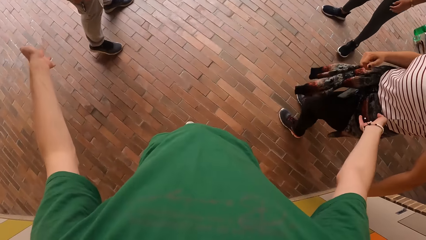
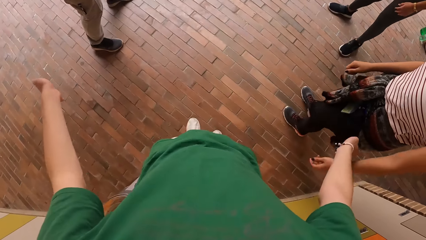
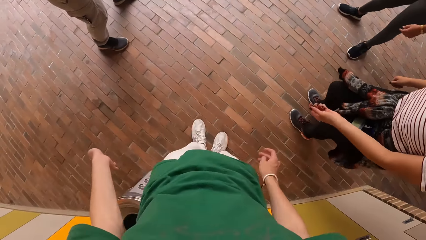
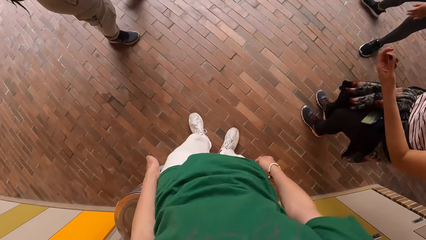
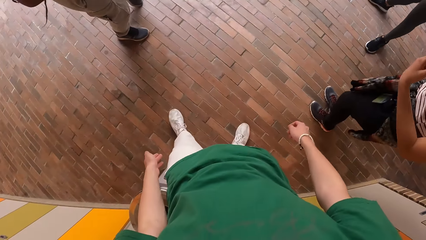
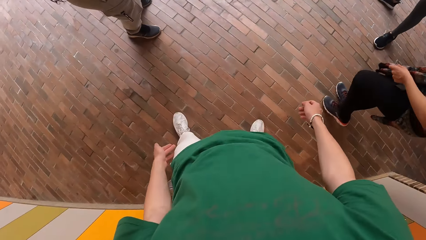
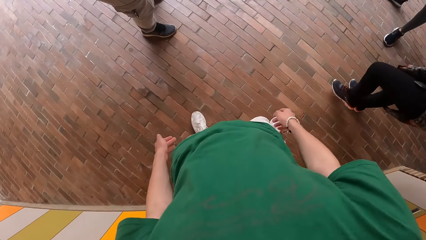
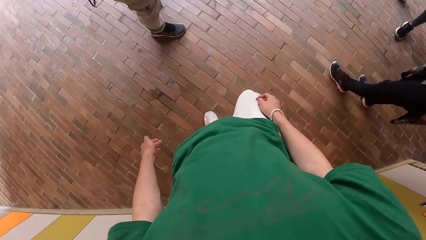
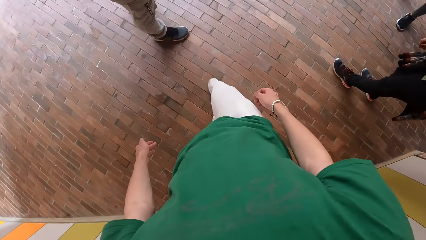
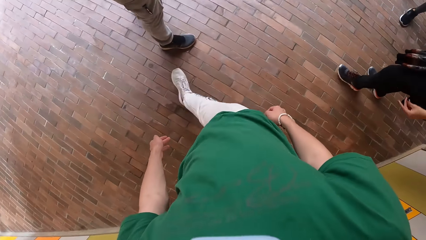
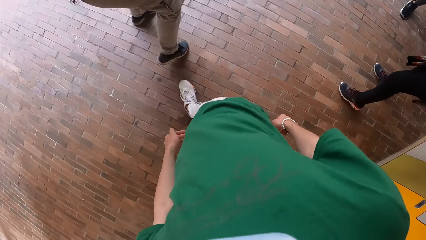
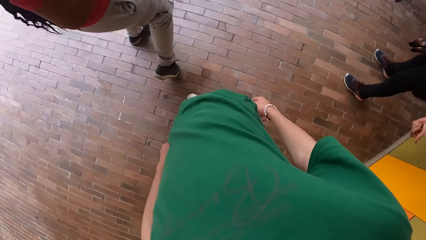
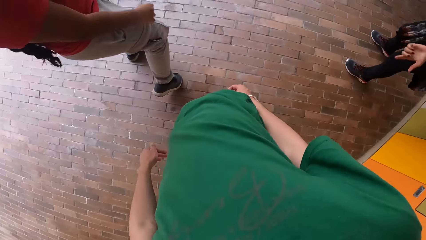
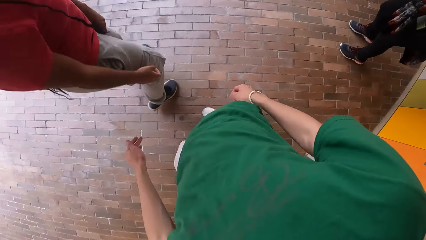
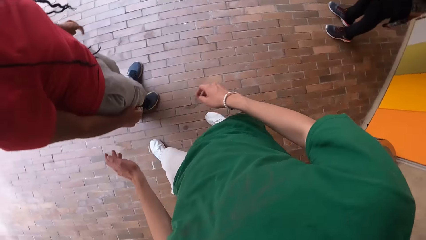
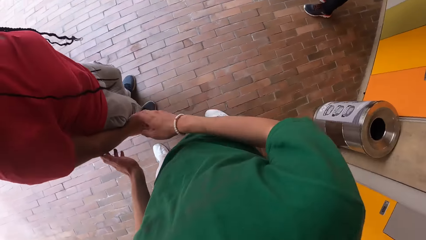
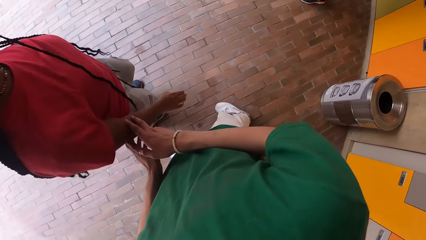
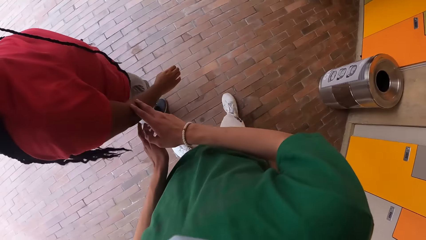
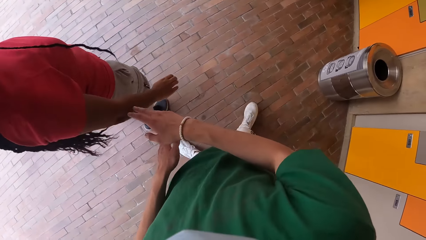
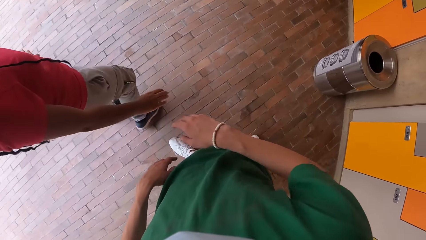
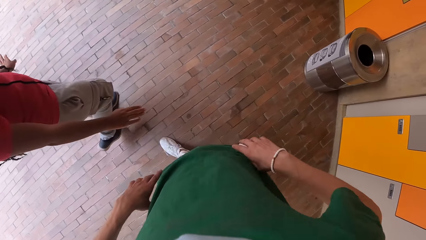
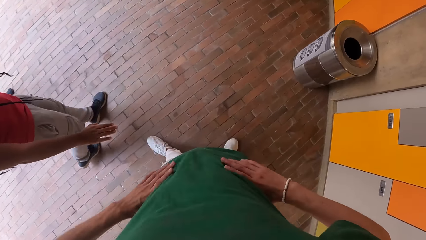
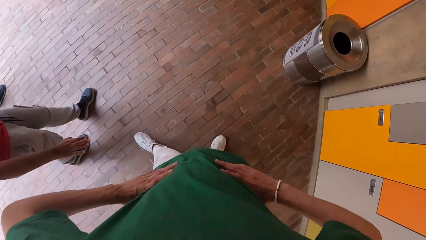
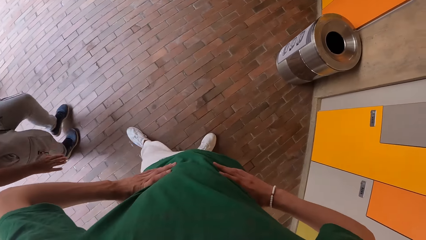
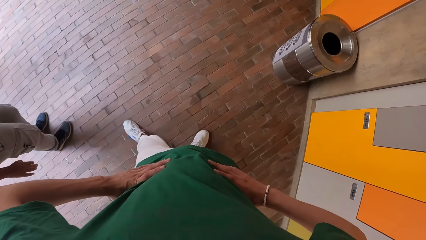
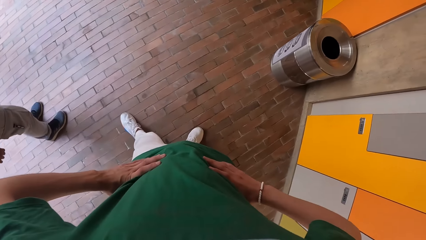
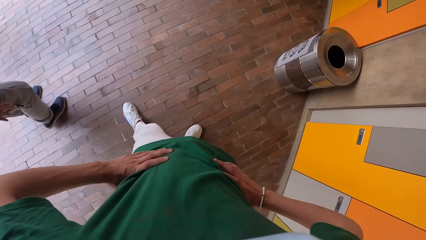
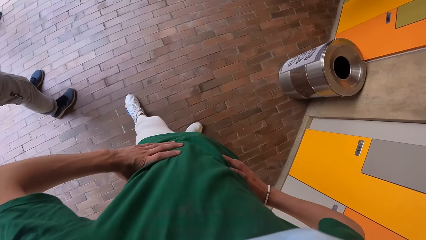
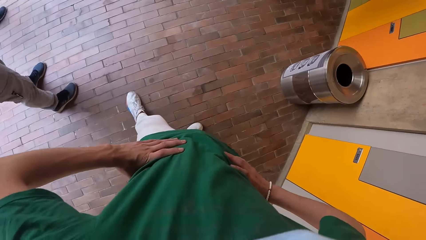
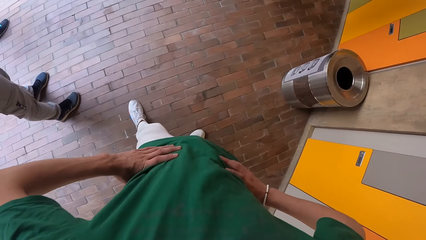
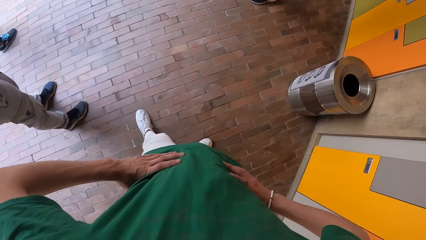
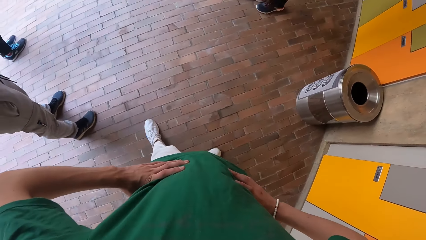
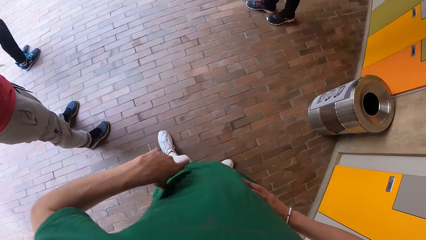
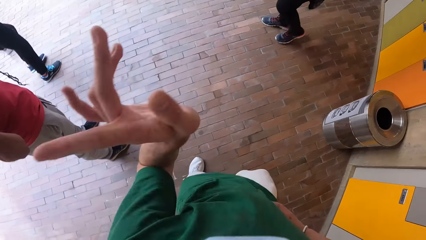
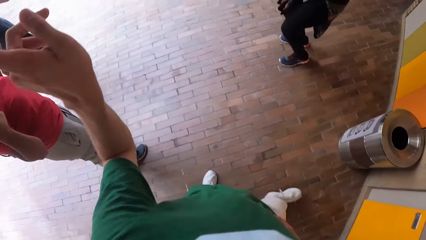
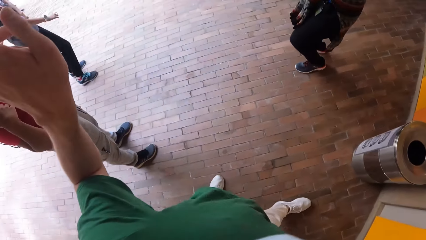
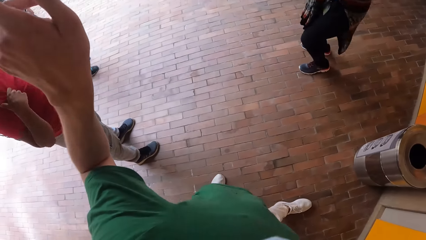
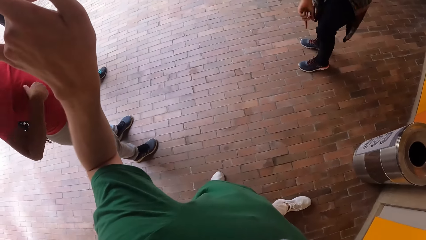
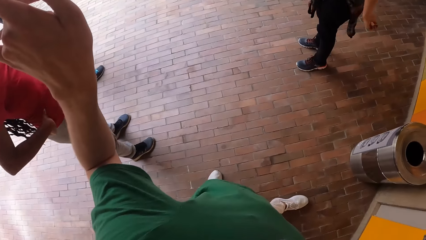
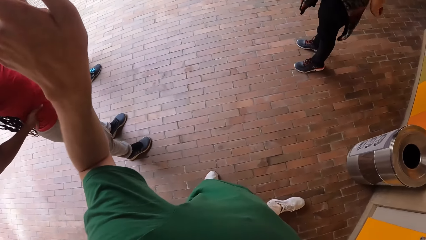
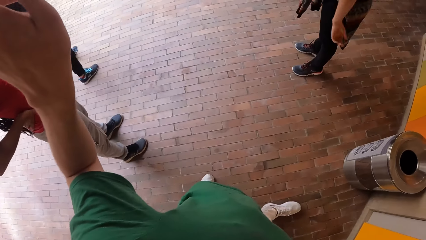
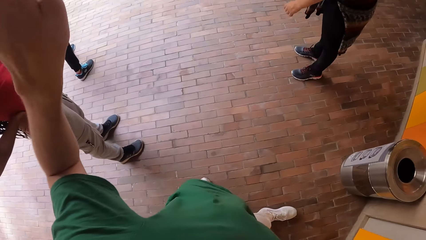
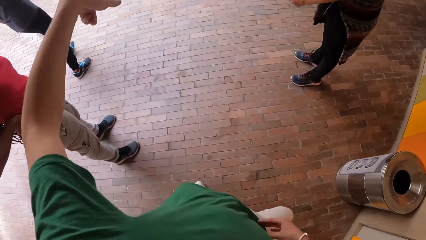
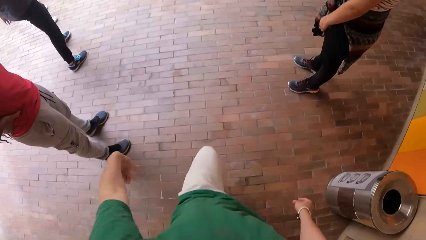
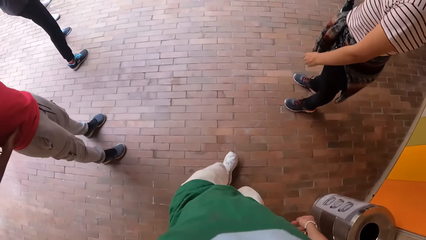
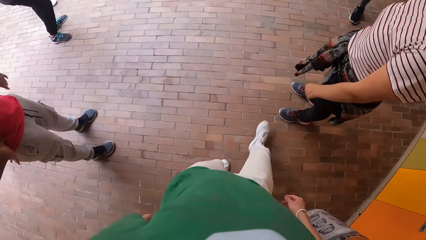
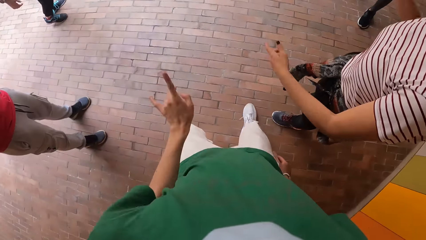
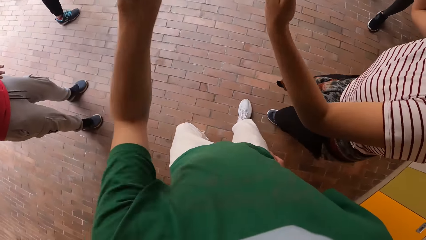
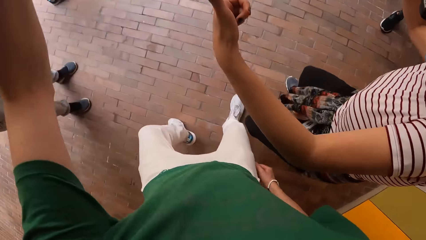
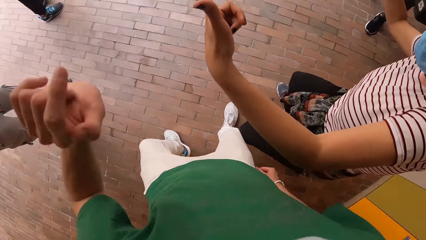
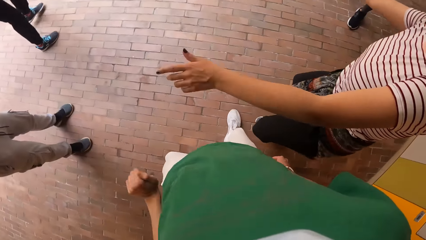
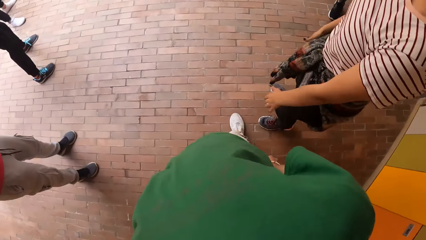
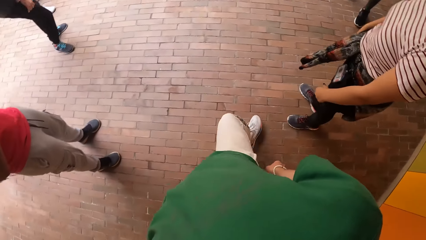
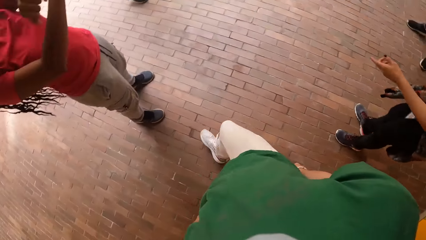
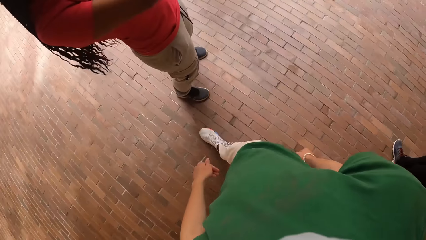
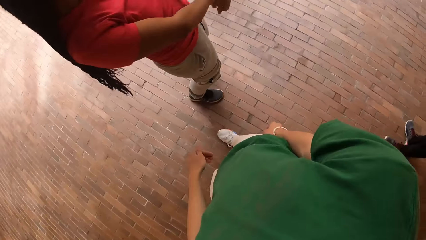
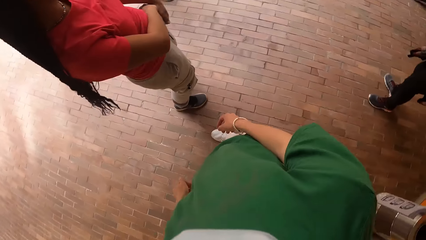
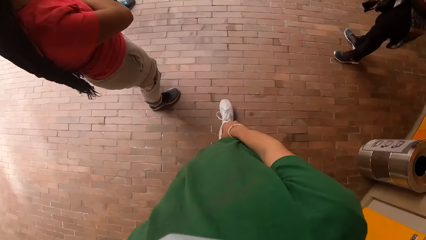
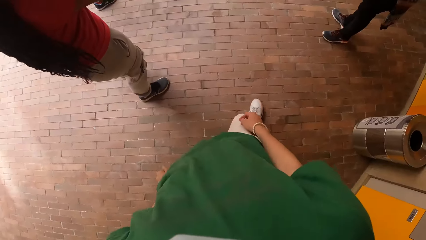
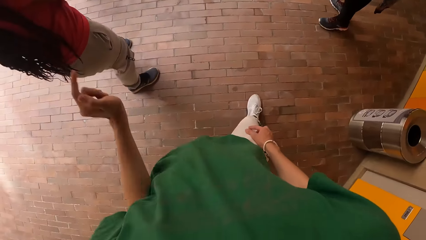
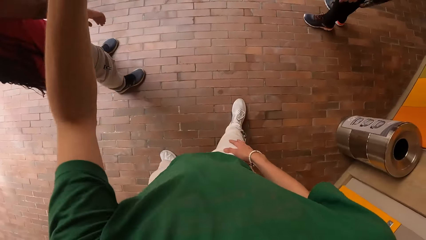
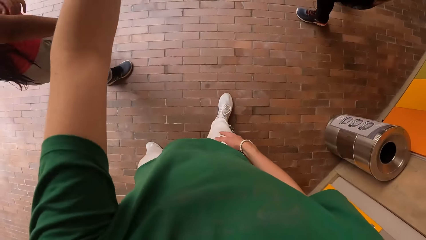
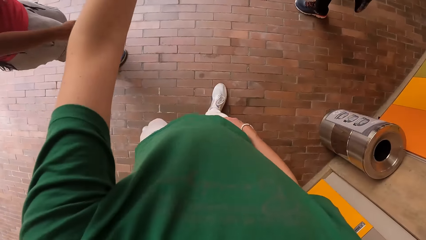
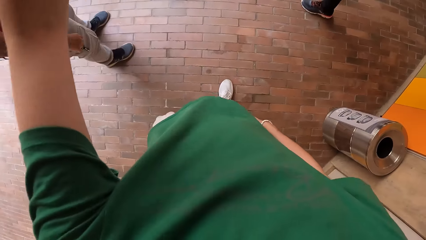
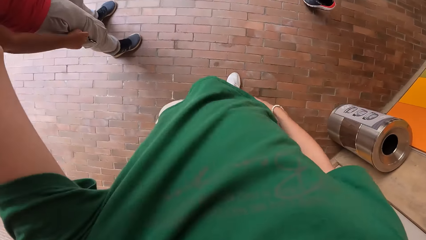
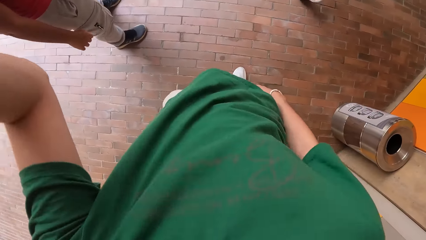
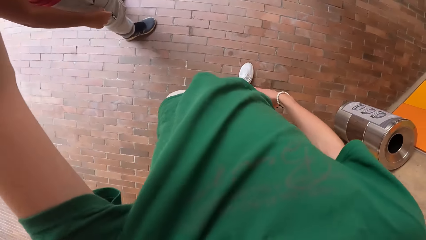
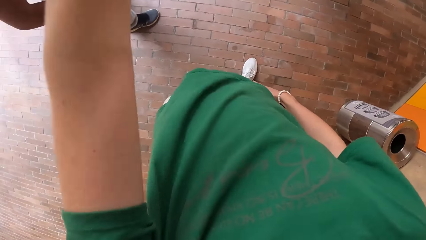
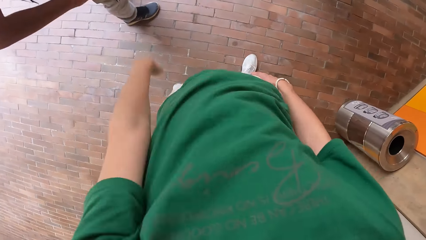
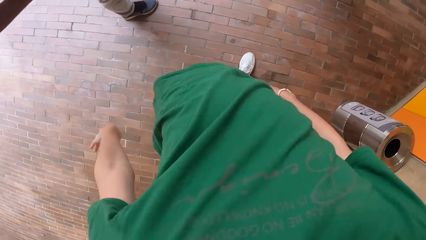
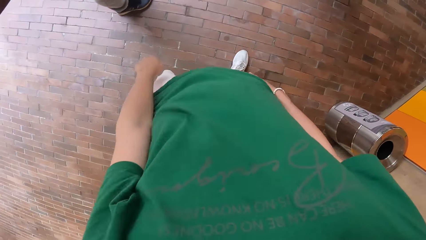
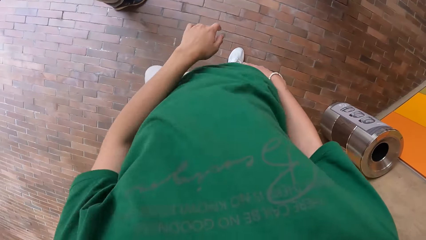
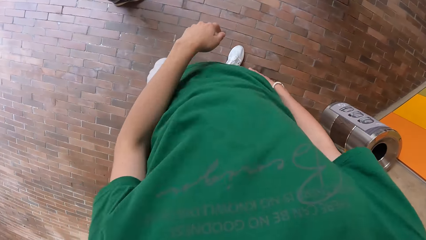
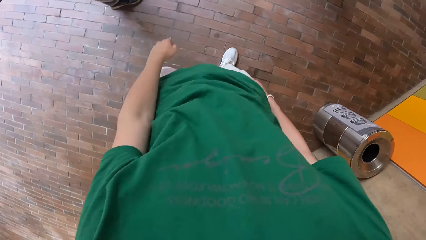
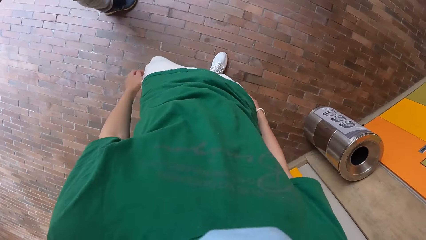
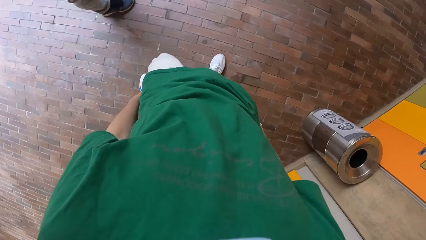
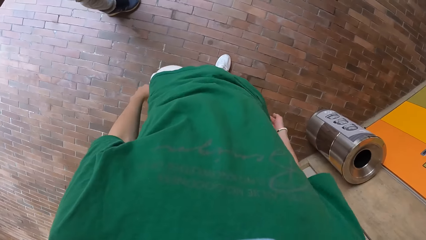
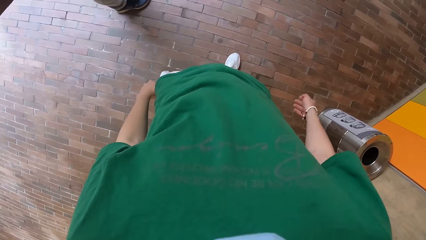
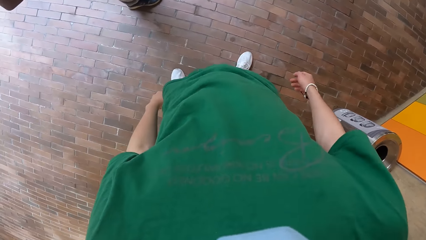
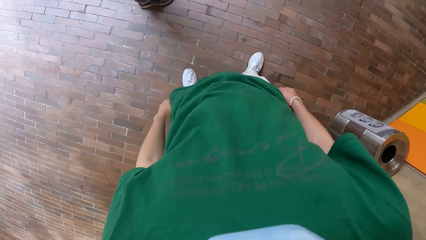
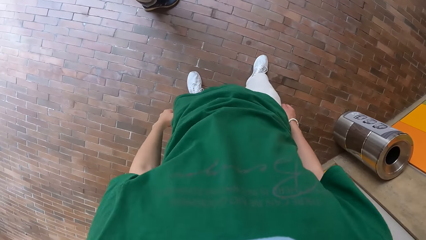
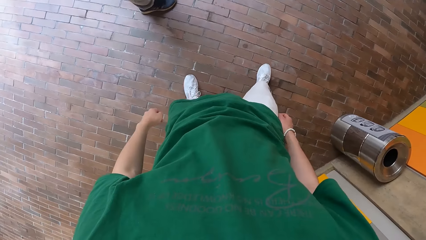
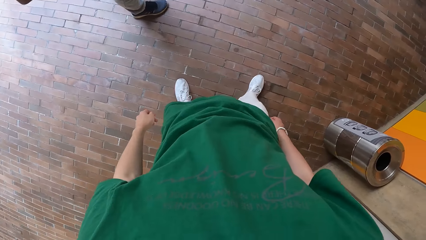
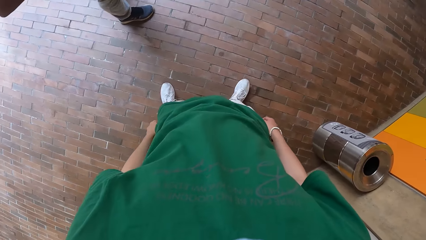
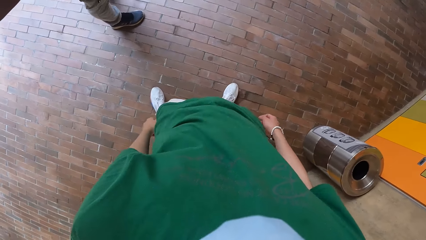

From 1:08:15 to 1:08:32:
The camera wearer touches the right hand of a girl with both hands. He puts both hands on his waist. He points with his left hand. The girl puts both hands on her waist. The camera wearer drops his right hand from his waist. He points with his left hand. Another girl raises both hands. The first girl dances. The camera wearer dances.
